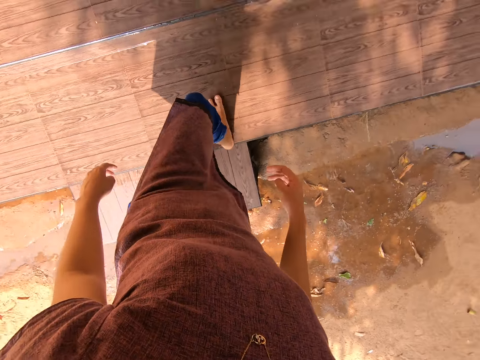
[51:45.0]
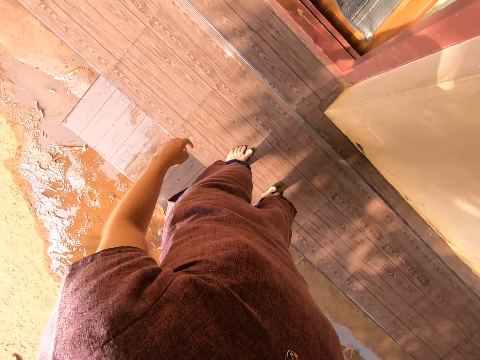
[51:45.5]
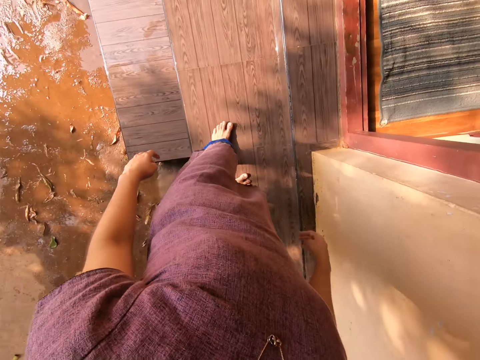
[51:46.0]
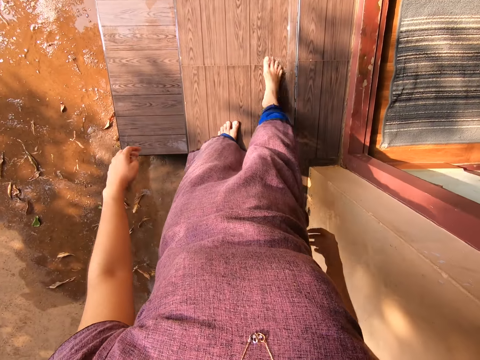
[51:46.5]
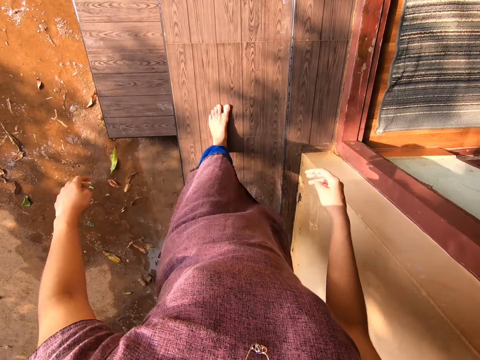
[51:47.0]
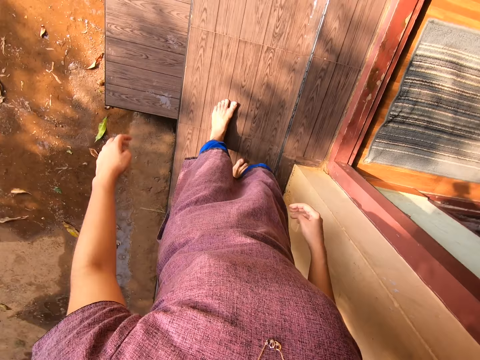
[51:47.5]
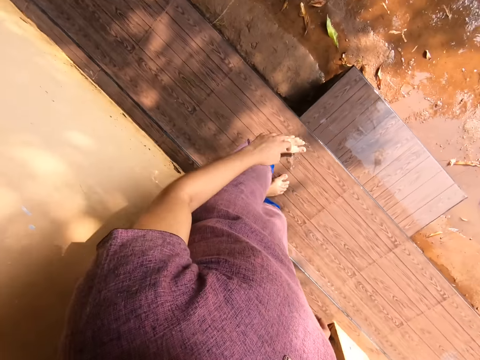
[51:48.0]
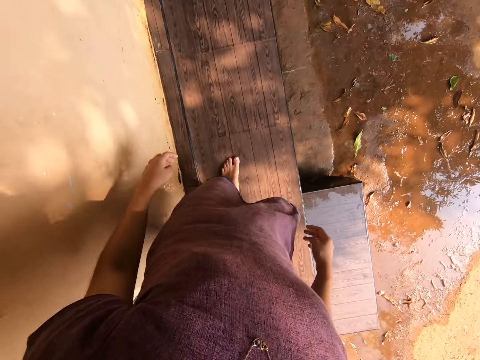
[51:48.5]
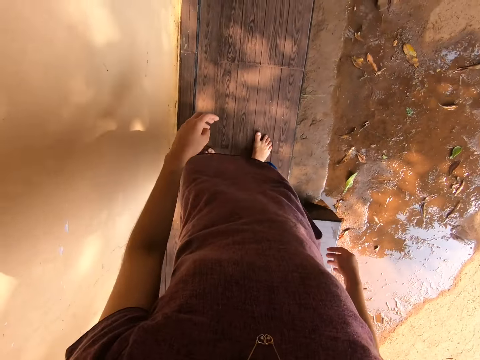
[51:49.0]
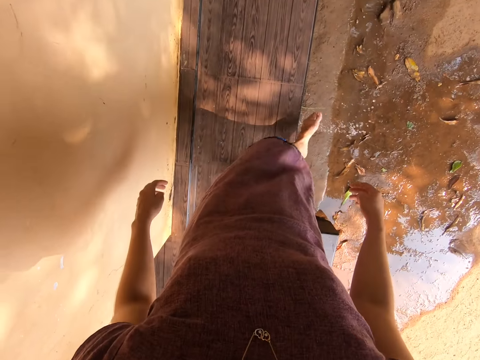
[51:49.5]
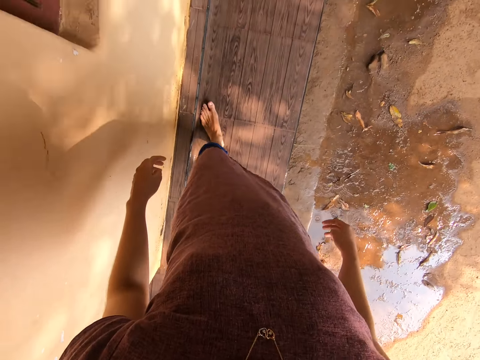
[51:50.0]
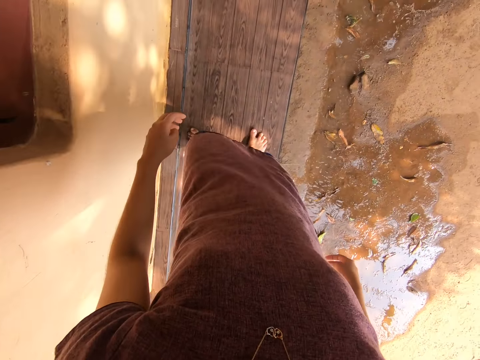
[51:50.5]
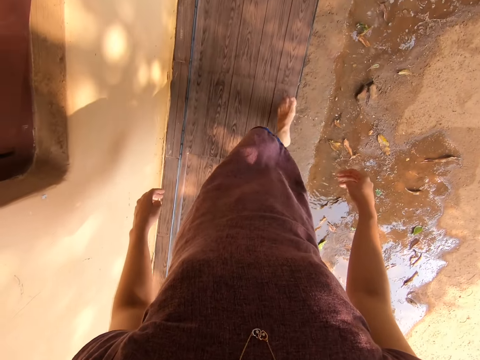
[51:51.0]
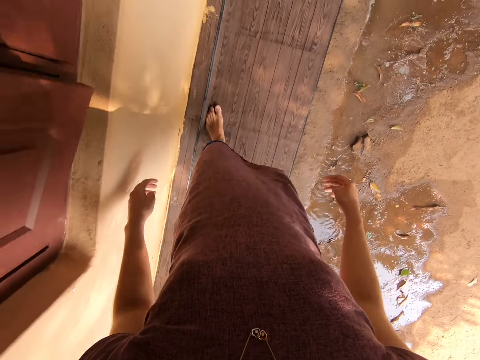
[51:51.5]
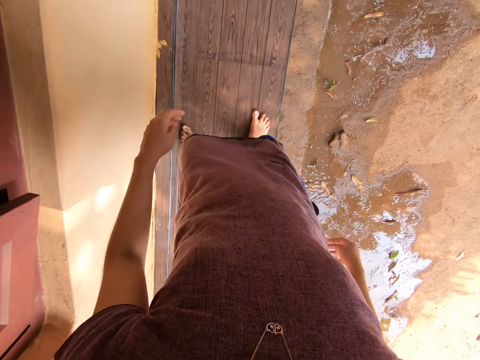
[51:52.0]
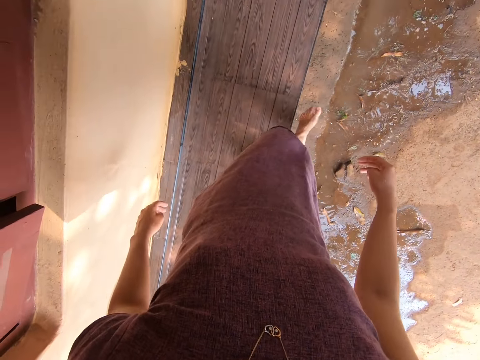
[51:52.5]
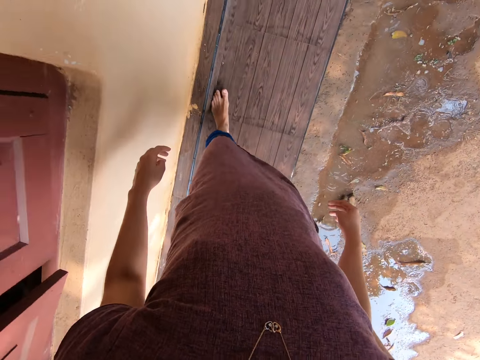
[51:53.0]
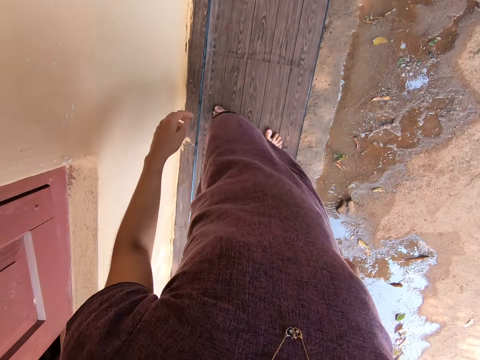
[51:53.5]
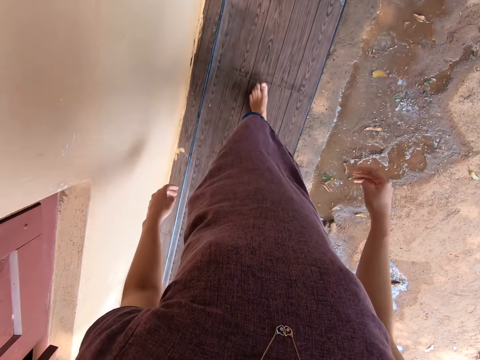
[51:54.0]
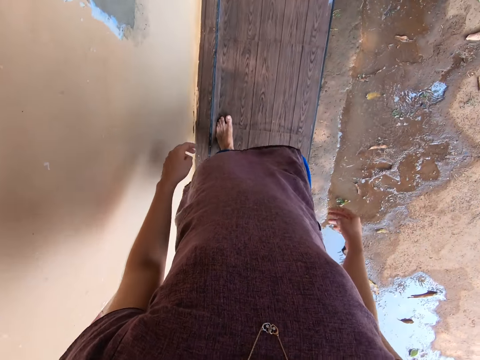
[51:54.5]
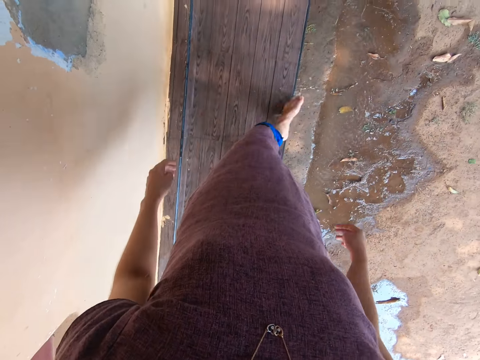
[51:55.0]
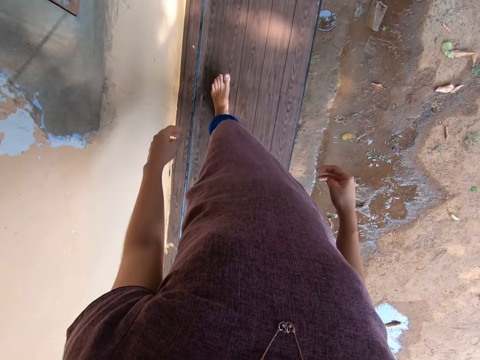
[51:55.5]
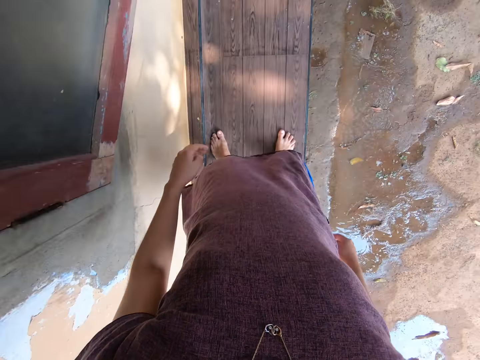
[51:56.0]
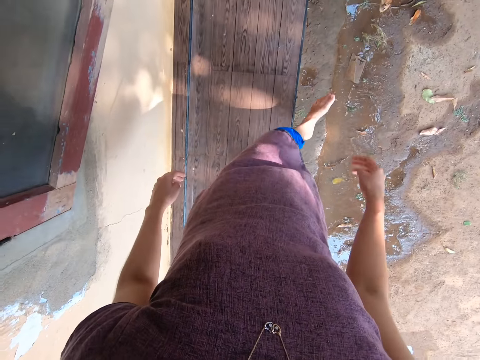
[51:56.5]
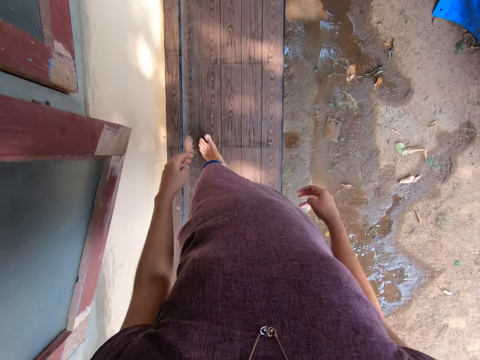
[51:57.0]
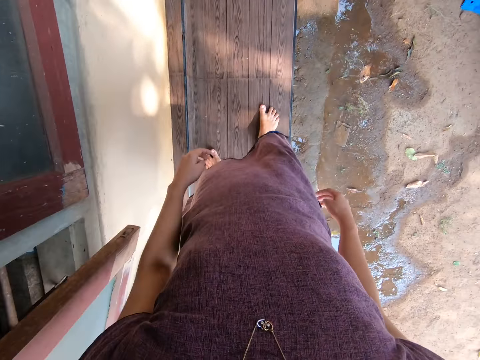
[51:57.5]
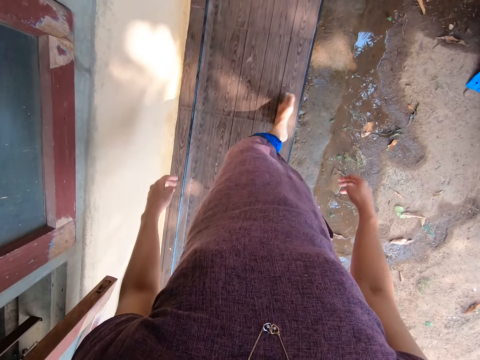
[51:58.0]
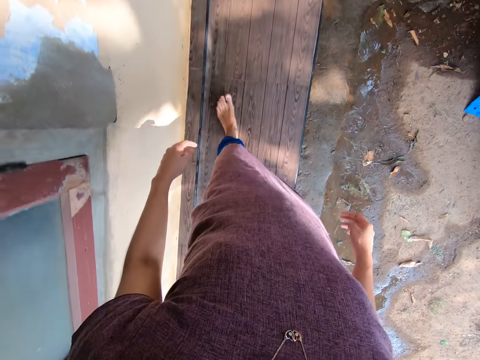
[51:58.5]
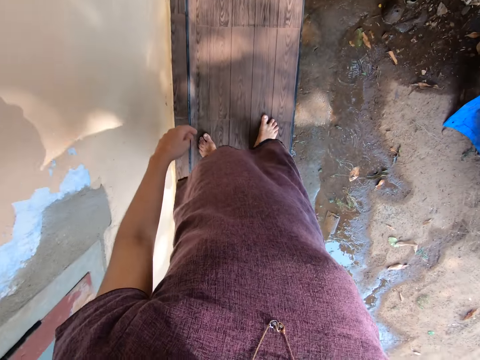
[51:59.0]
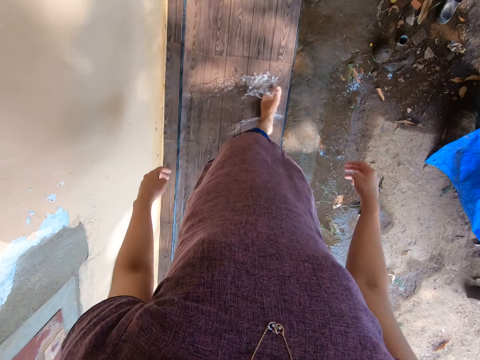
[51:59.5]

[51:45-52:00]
The camera wearer climbs on the pavement. They clear water from the pavement with the legs.

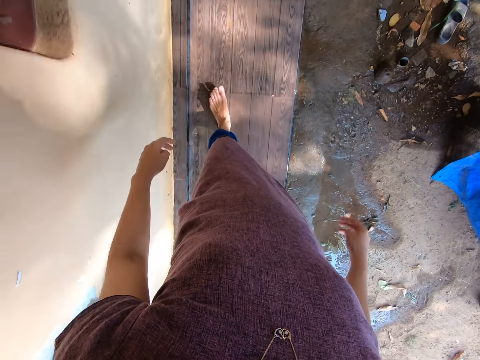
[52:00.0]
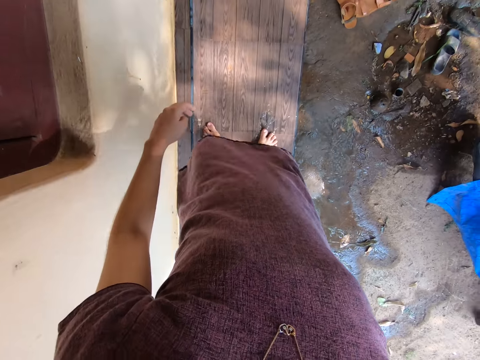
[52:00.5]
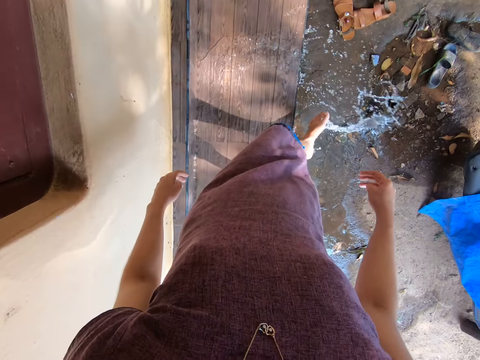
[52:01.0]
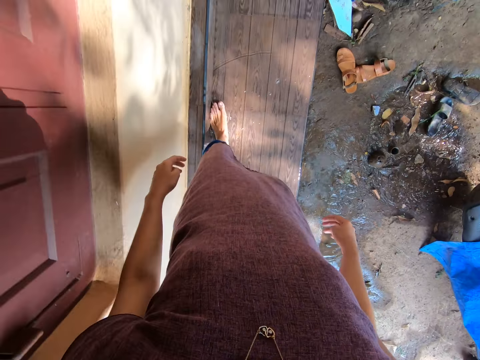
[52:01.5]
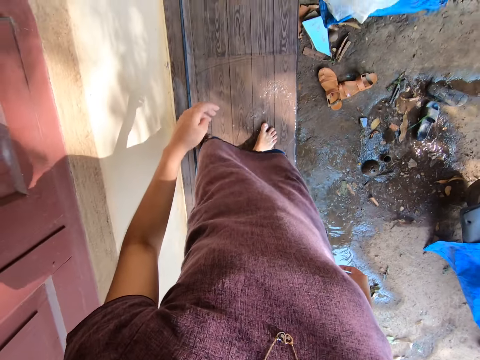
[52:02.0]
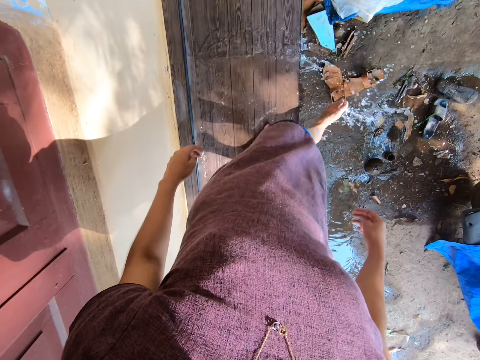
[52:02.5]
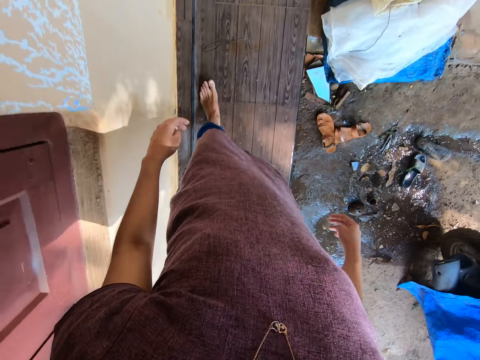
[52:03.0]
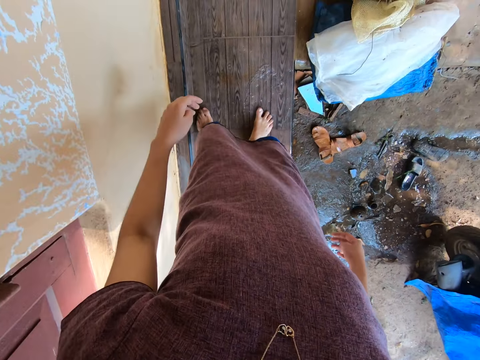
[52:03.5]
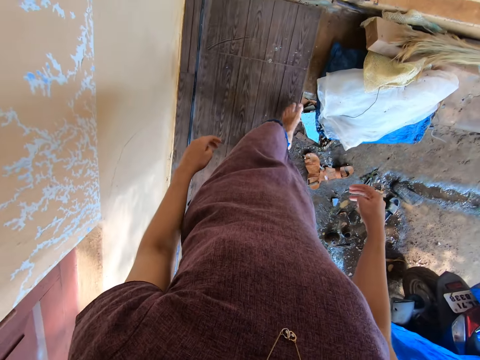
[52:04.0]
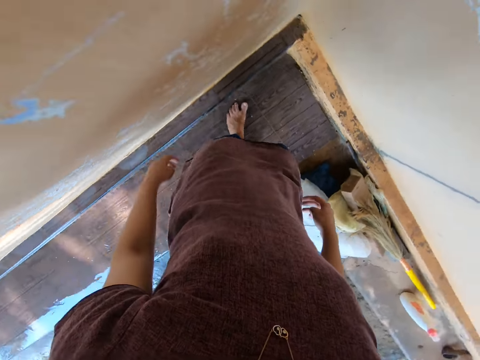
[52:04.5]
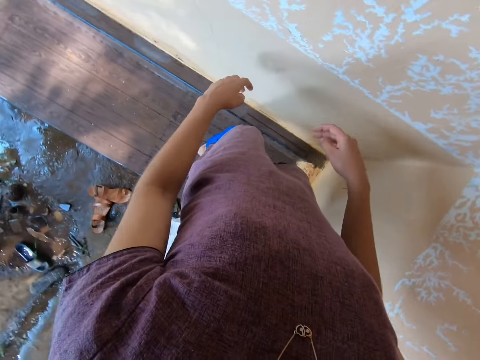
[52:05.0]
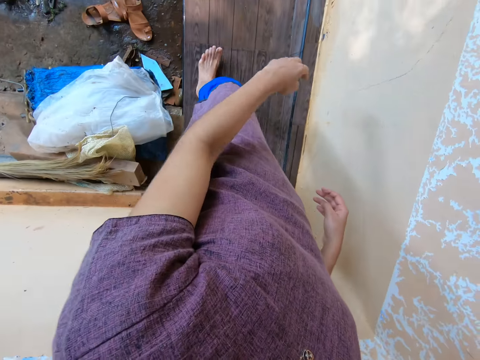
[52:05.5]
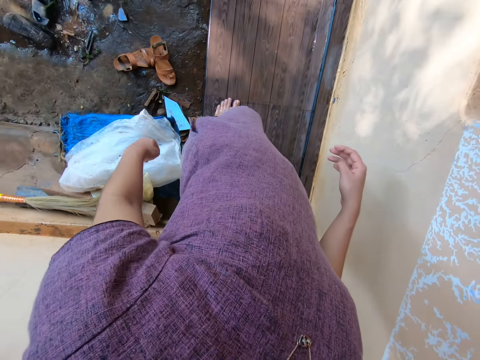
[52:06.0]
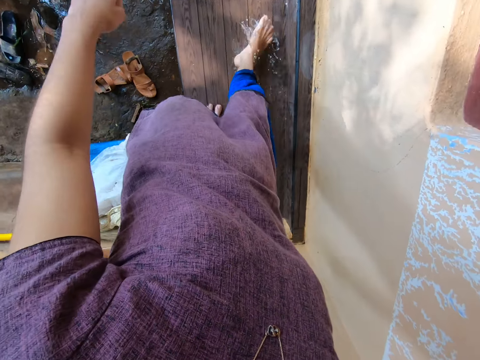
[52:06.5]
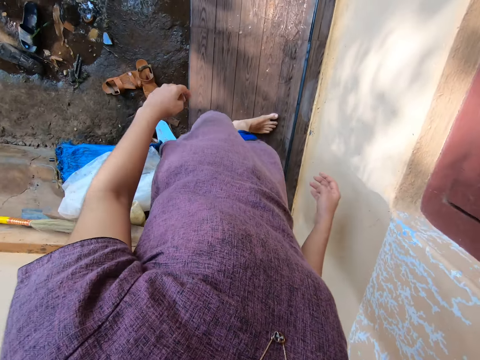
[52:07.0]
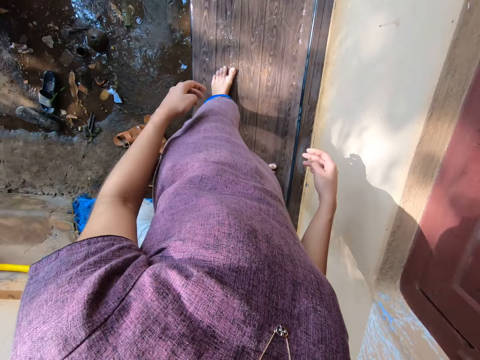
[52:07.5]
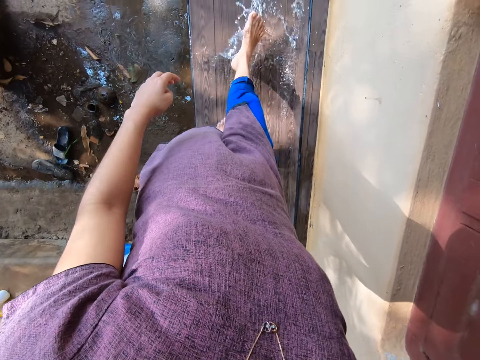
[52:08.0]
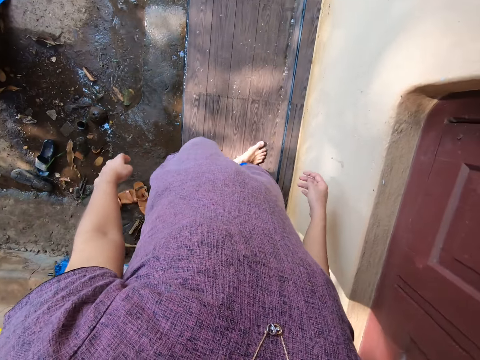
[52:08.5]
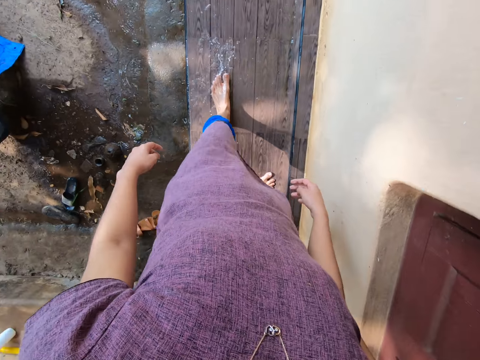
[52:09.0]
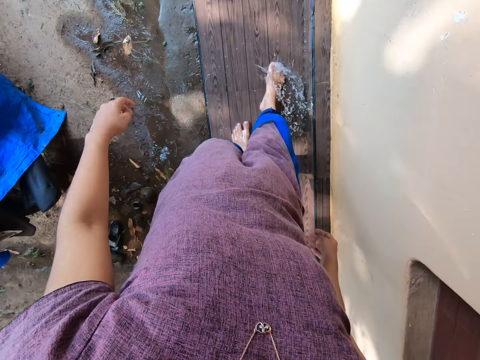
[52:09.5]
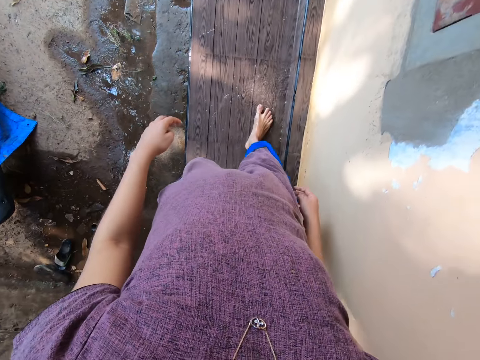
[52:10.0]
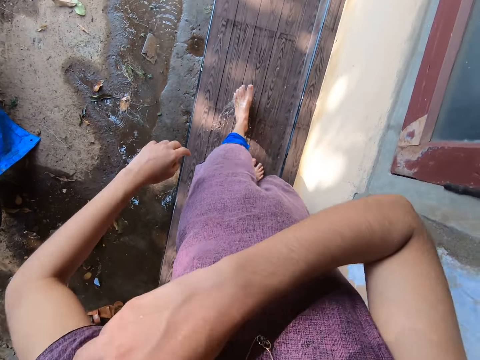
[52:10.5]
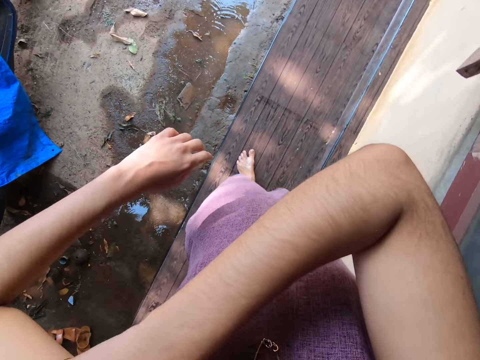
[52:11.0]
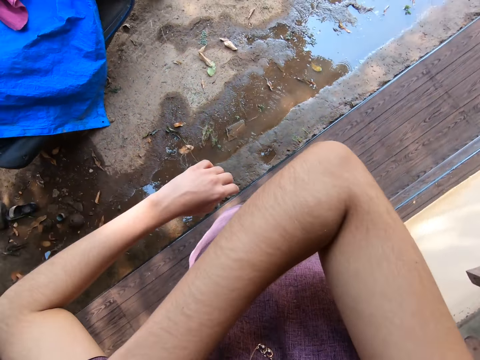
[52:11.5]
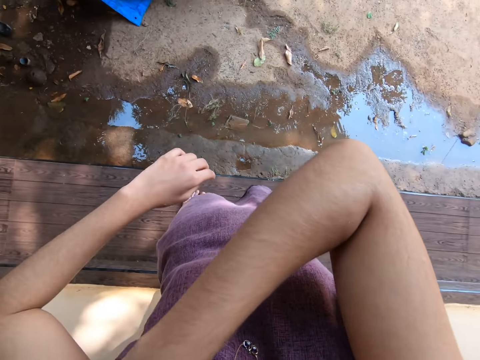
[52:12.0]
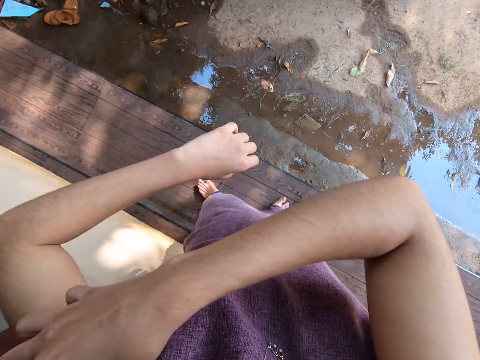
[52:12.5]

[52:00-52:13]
The camera wearer turns around. She rubs the left arm. She touches her top with her right hand.
